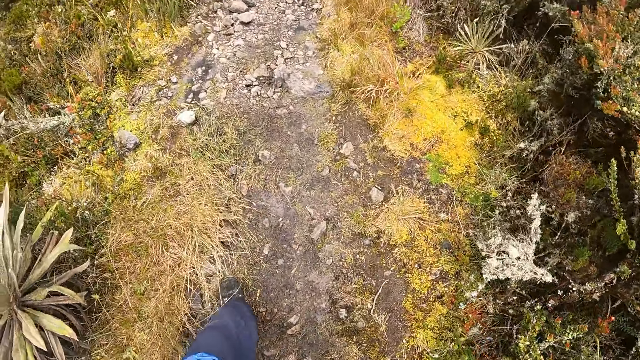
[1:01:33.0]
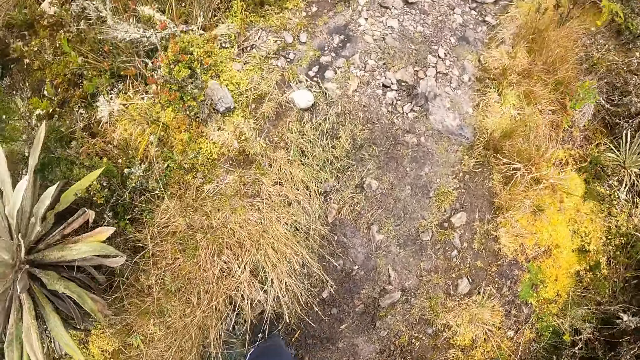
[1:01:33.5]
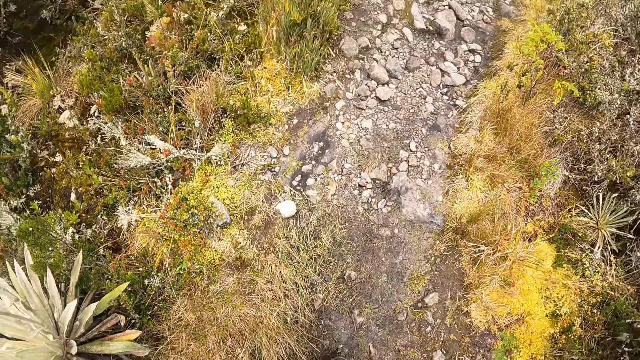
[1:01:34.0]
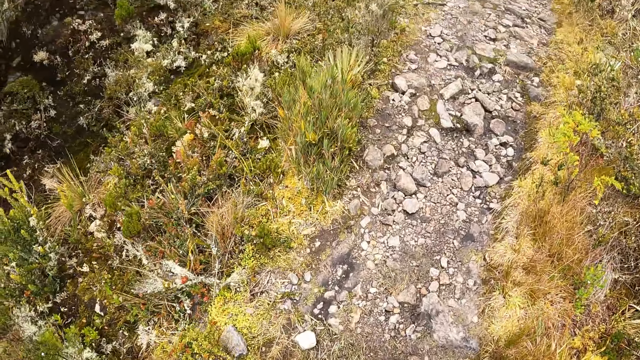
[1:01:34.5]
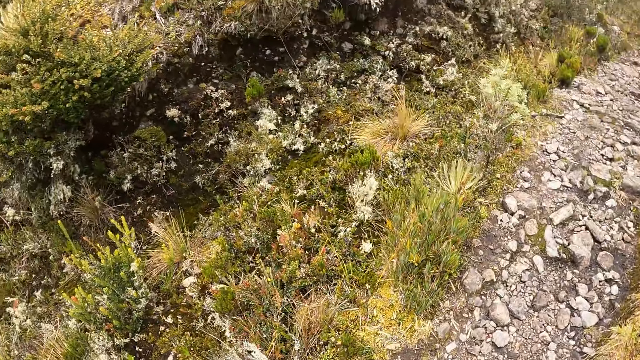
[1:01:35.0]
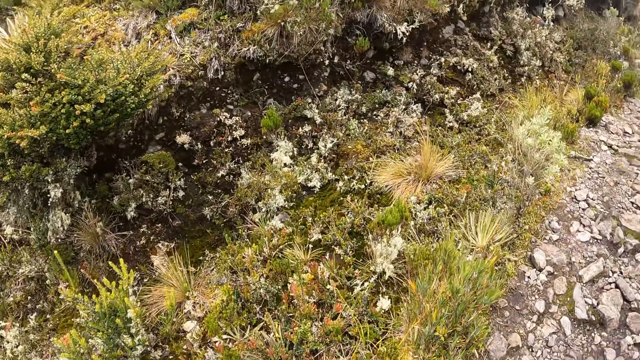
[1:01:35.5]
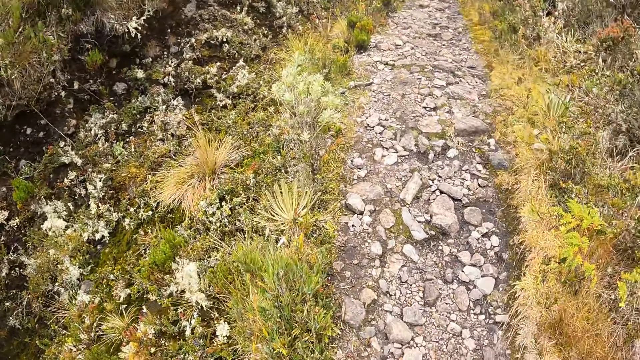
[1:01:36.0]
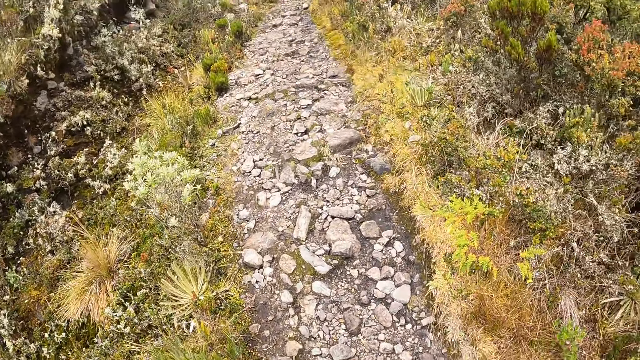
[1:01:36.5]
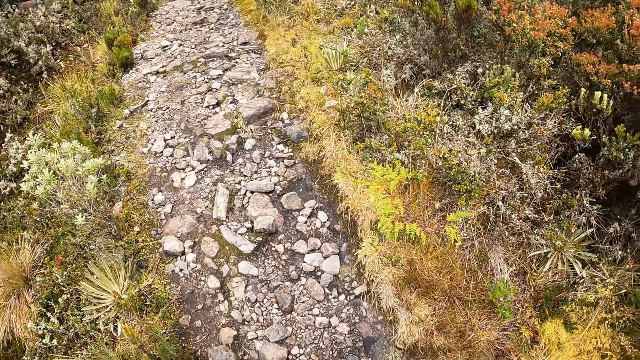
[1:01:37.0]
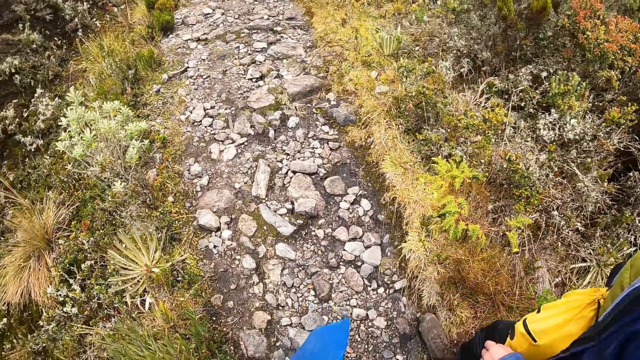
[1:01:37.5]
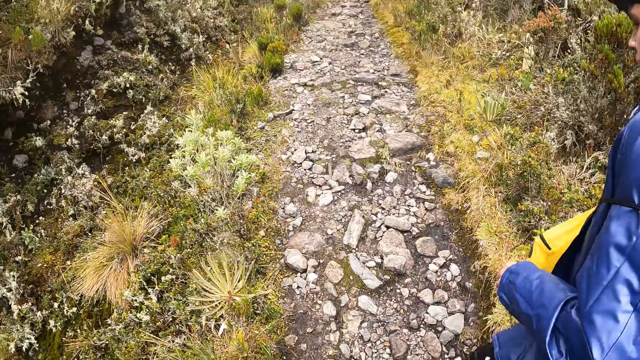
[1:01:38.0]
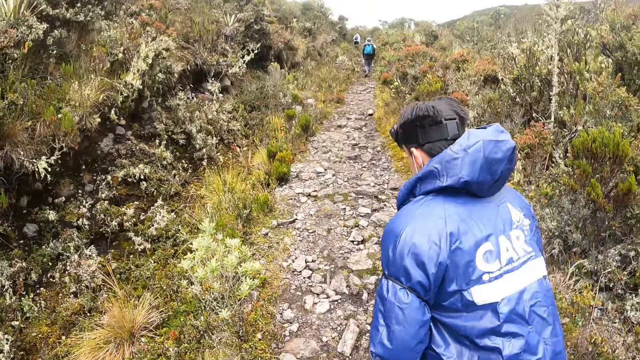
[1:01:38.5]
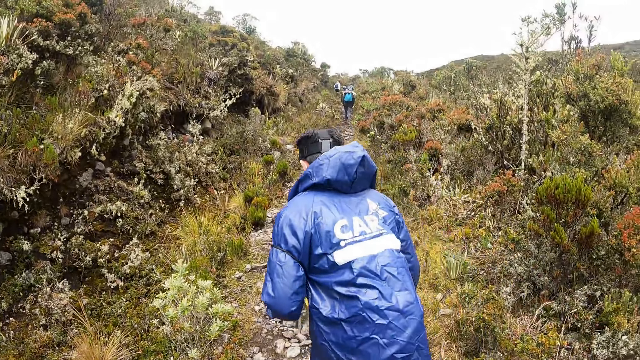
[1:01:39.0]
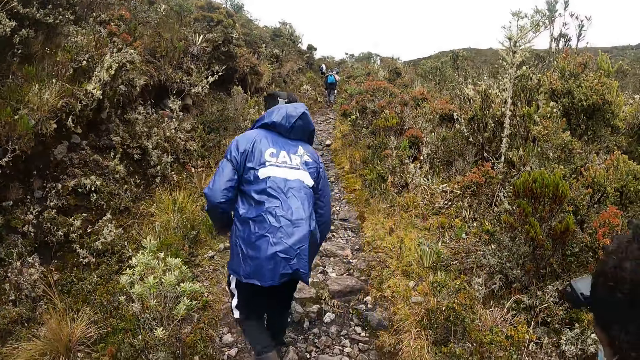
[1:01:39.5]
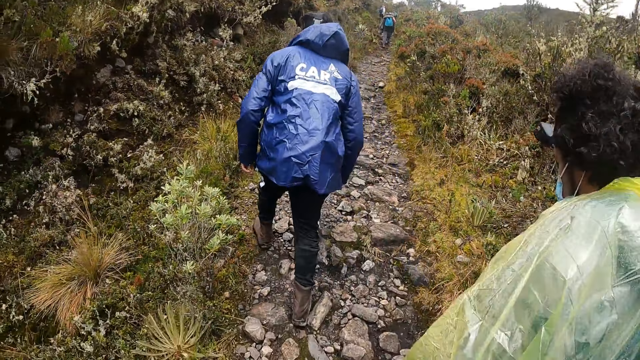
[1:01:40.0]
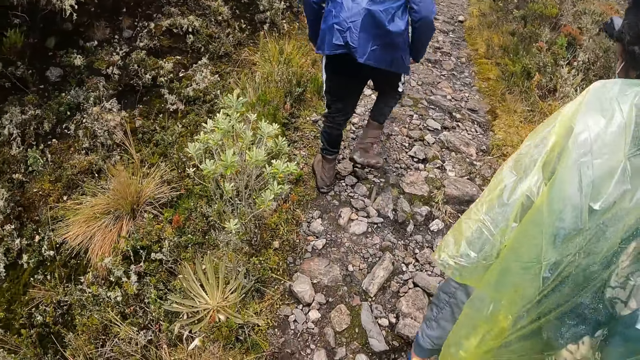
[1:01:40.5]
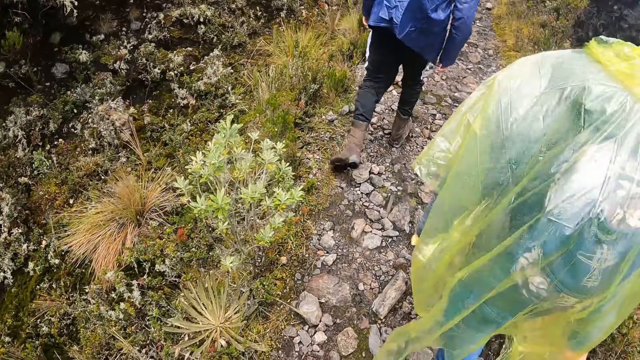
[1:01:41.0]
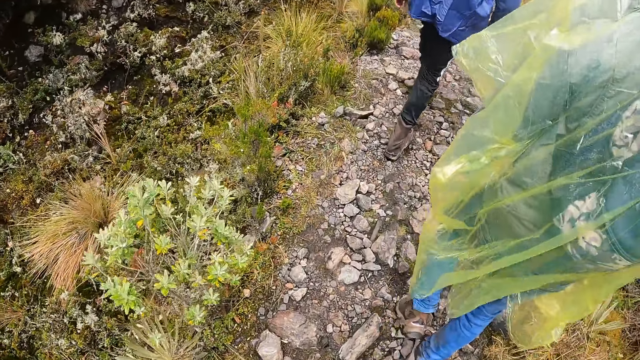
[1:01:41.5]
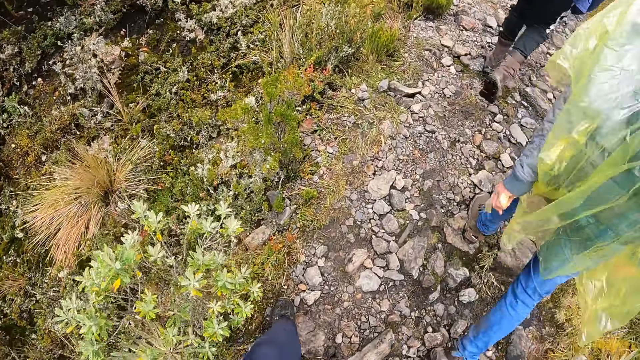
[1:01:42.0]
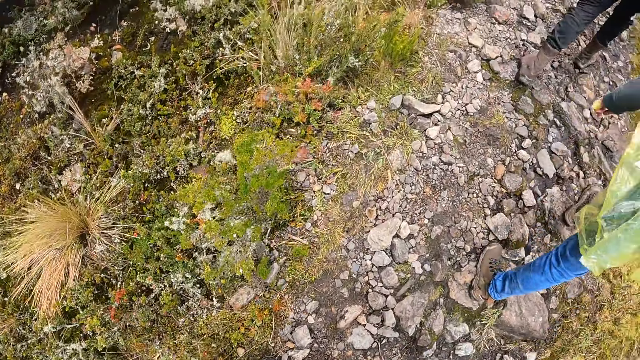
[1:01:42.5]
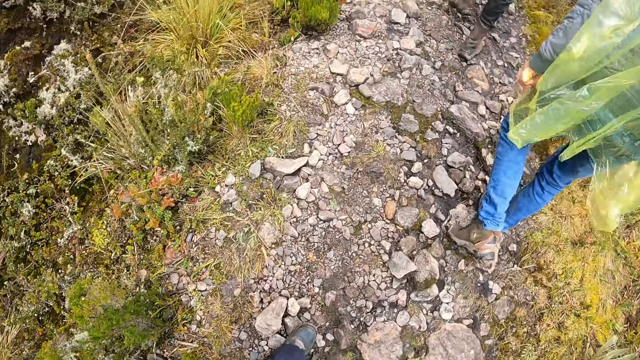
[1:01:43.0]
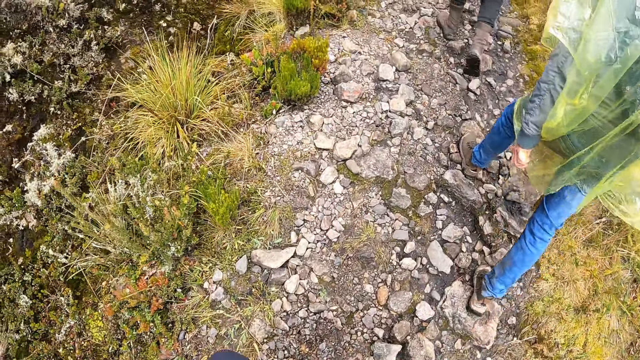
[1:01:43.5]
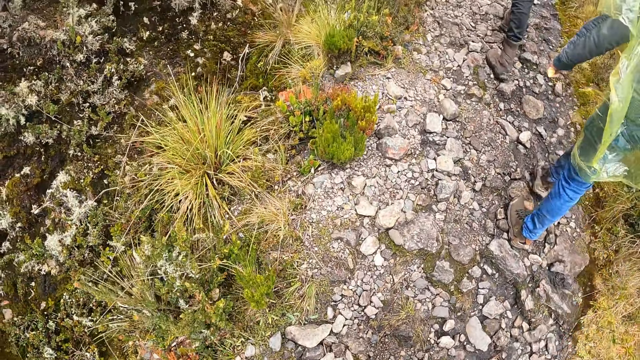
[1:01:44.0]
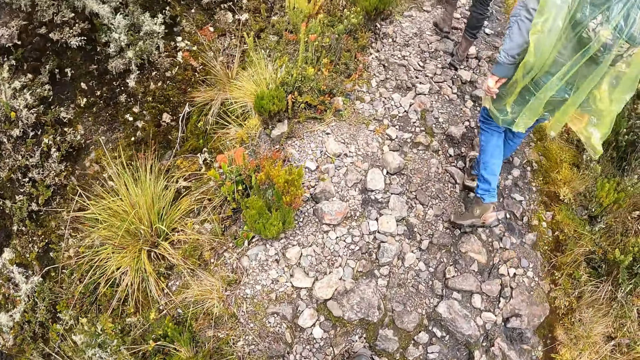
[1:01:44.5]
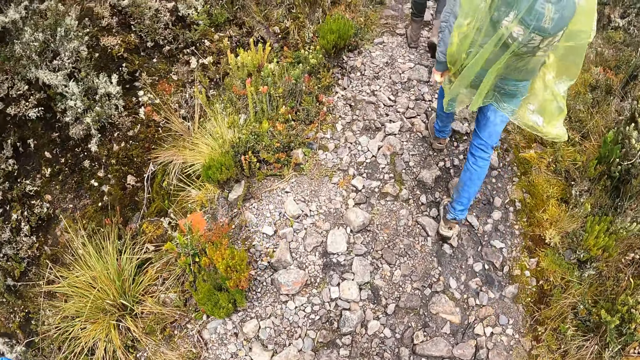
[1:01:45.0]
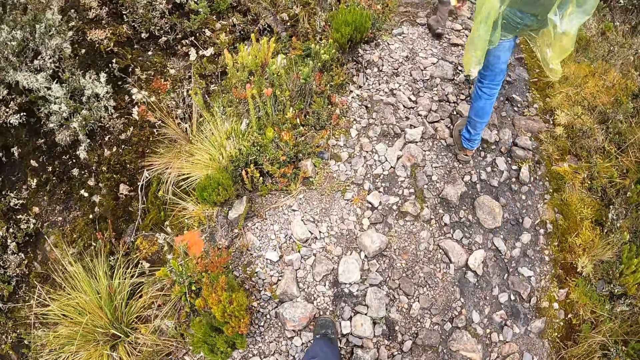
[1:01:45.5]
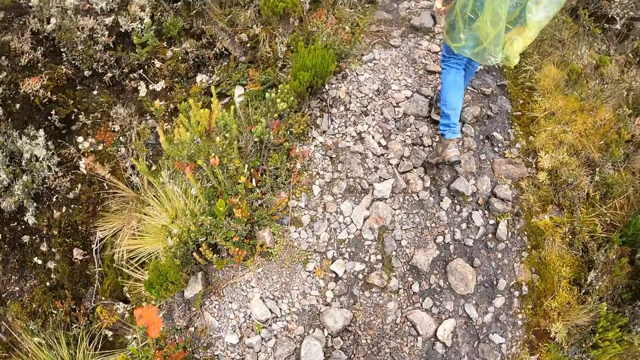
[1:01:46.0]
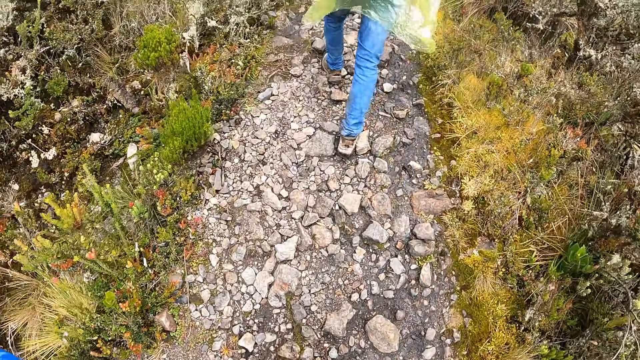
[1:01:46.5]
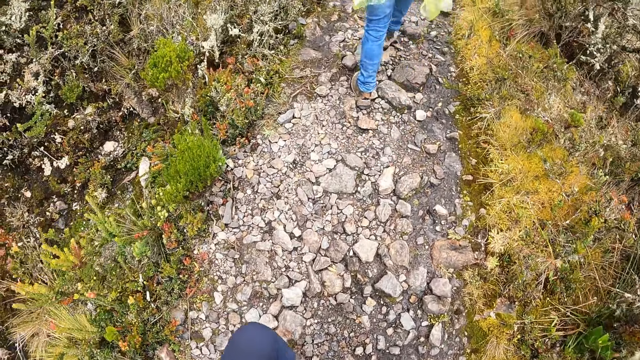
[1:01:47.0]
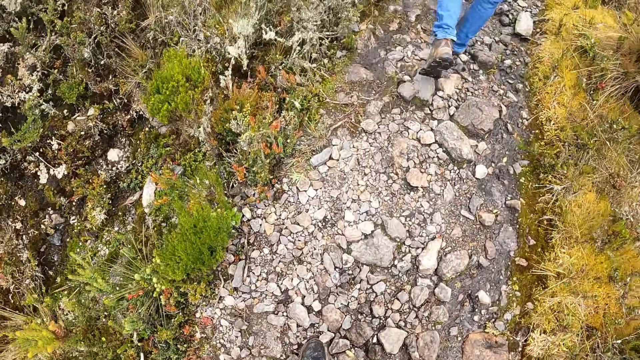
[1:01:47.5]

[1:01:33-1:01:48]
The camera wearer looks around. A man walks past the camera wearer along the bush path. Another man walks past the camera wearer along the bush path. The camera wearer walks along the bush path.

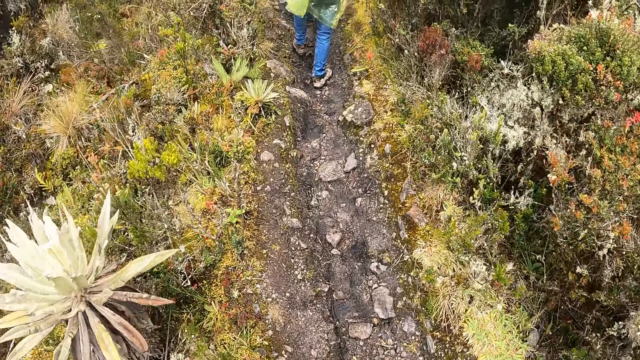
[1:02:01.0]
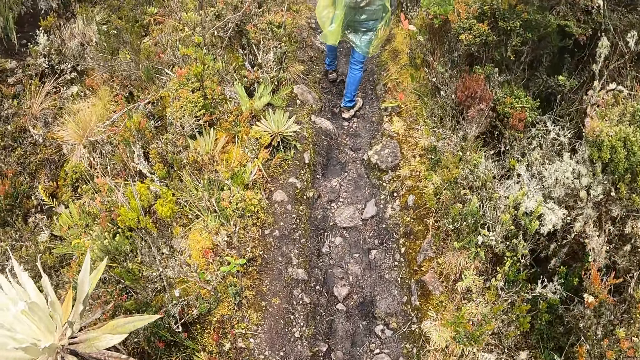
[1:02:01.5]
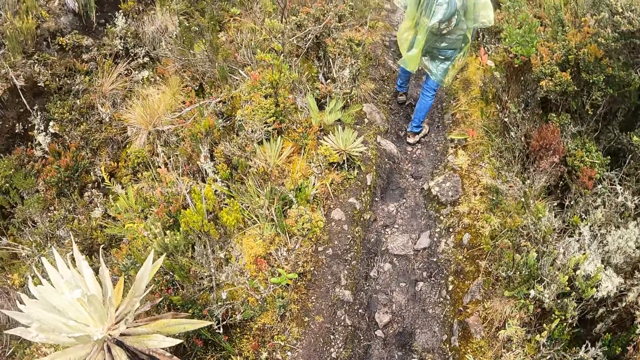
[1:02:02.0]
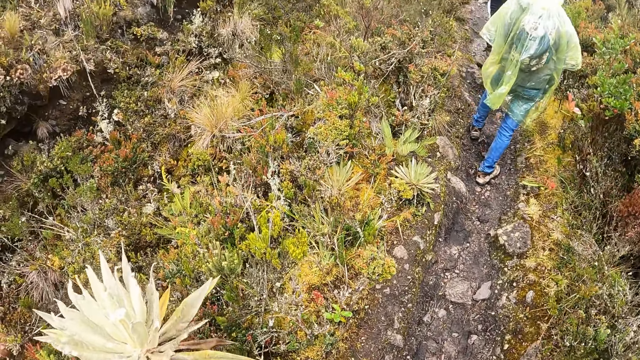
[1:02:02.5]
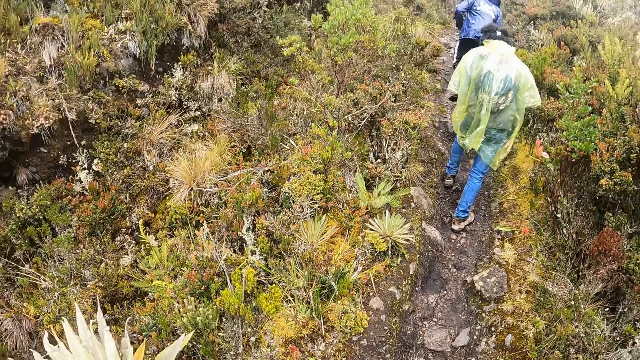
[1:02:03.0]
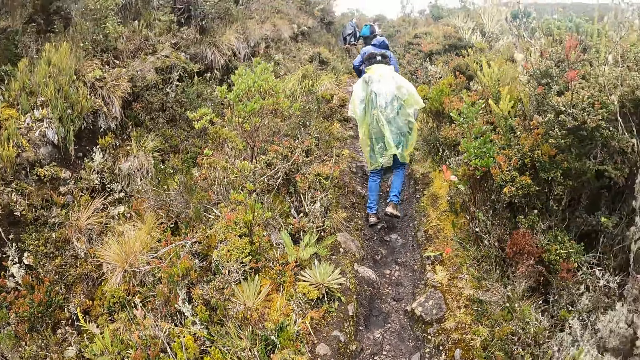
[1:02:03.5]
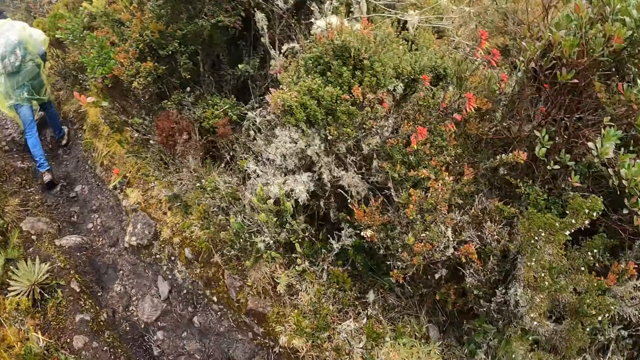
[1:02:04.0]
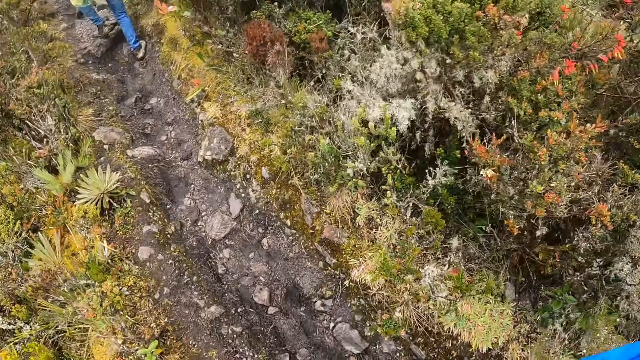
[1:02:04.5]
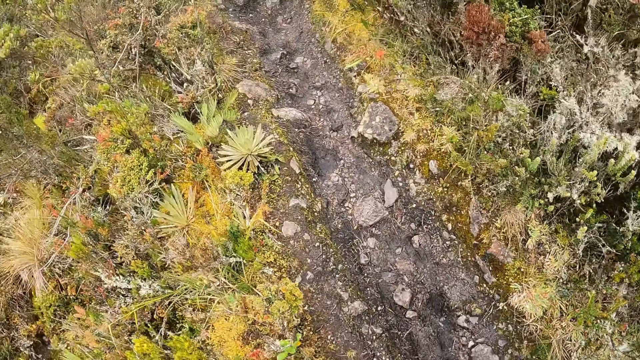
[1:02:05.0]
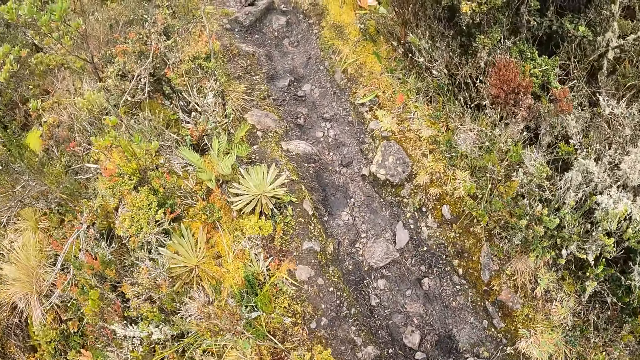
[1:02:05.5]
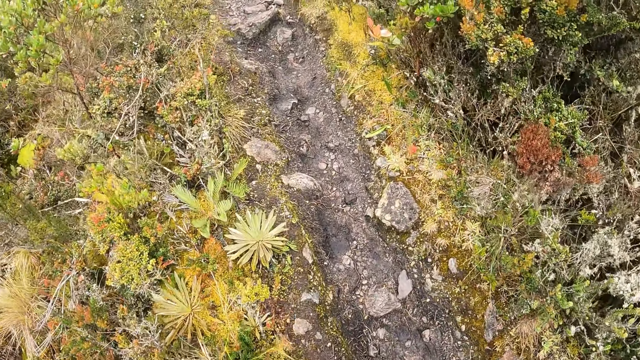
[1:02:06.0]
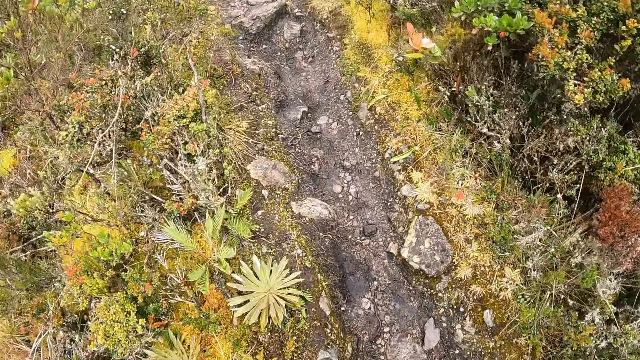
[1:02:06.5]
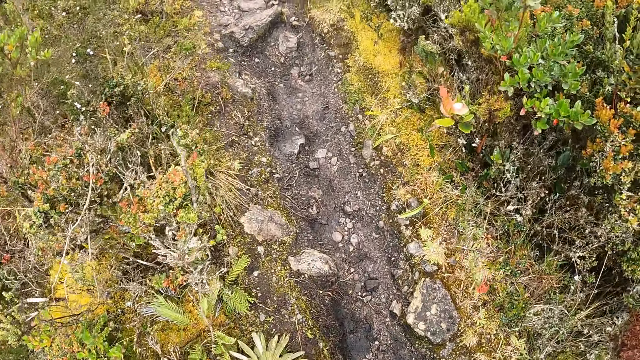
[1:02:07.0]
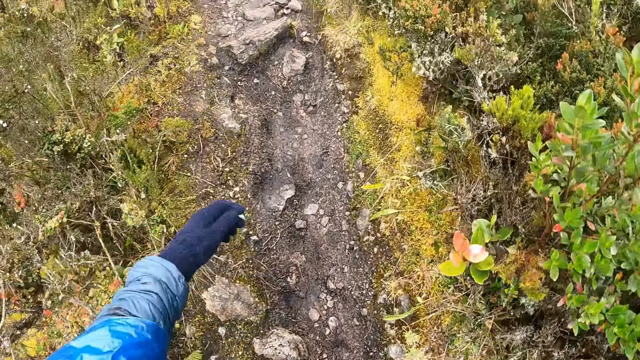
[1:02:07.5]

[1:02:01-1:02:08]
The camera wearer looks around. They walk.
